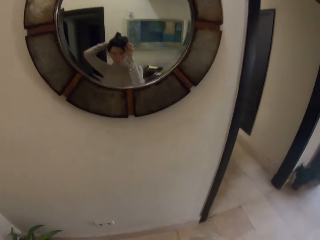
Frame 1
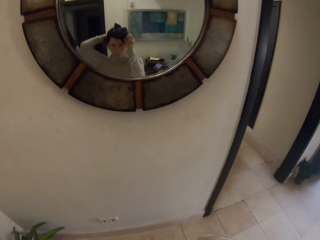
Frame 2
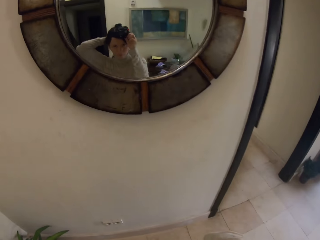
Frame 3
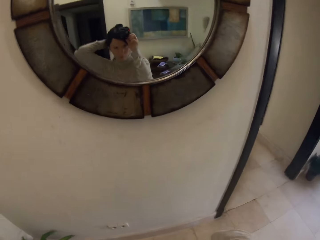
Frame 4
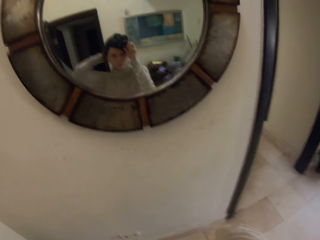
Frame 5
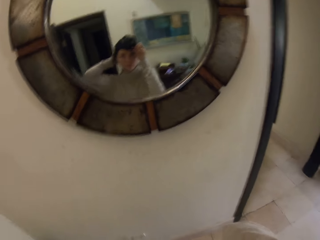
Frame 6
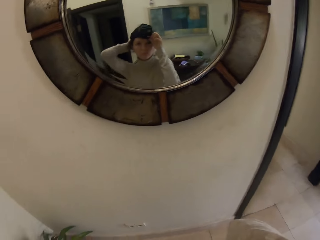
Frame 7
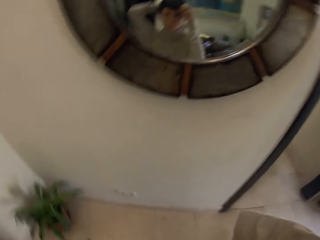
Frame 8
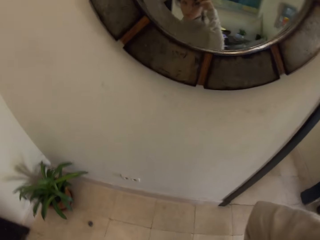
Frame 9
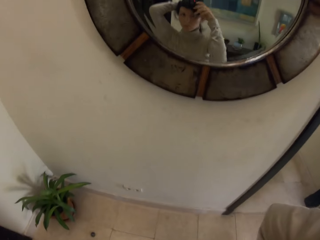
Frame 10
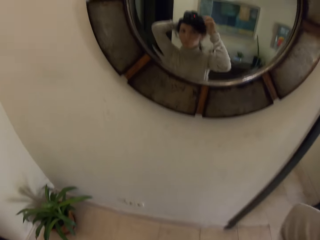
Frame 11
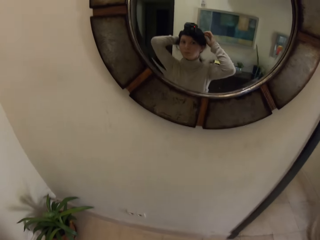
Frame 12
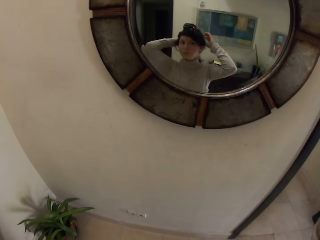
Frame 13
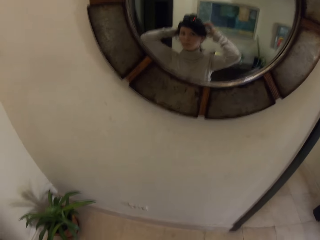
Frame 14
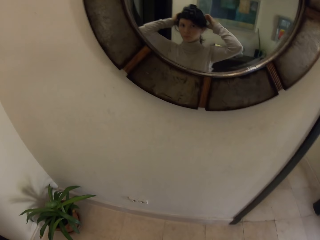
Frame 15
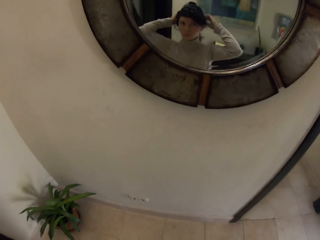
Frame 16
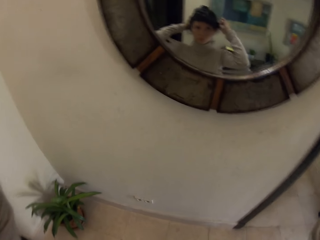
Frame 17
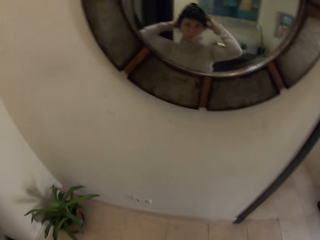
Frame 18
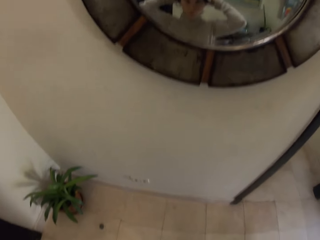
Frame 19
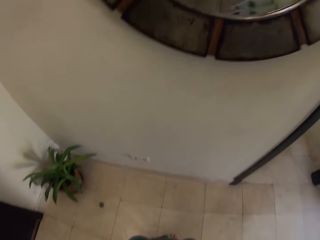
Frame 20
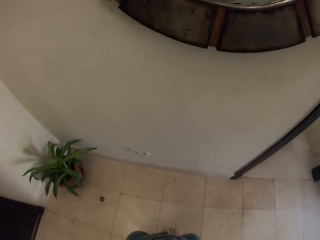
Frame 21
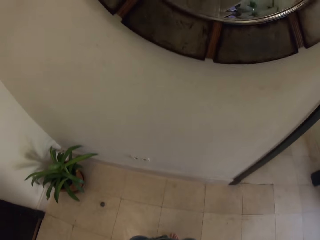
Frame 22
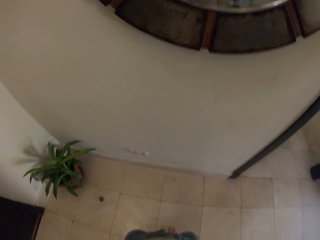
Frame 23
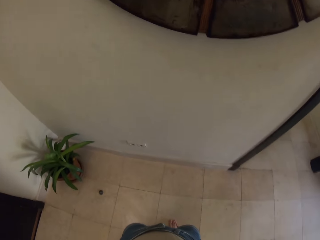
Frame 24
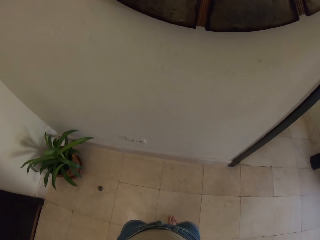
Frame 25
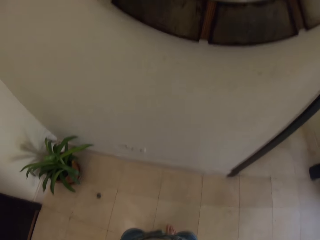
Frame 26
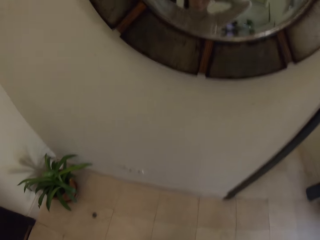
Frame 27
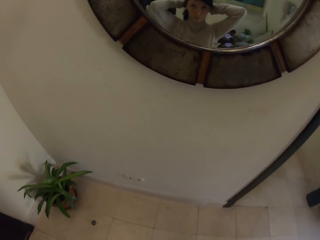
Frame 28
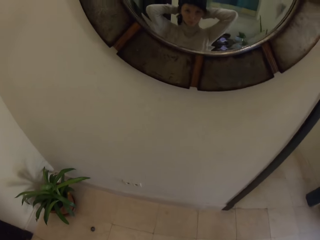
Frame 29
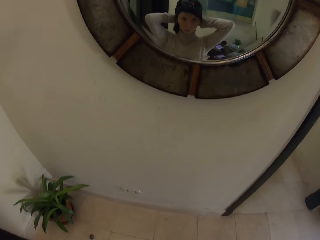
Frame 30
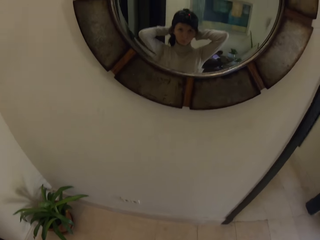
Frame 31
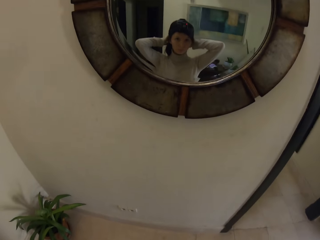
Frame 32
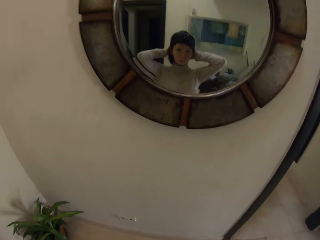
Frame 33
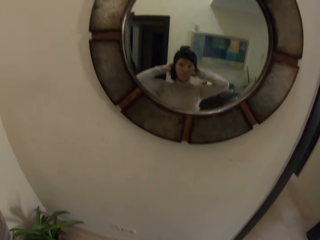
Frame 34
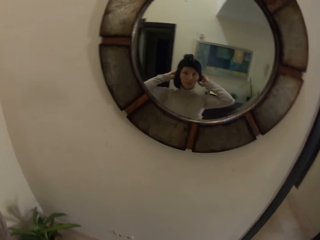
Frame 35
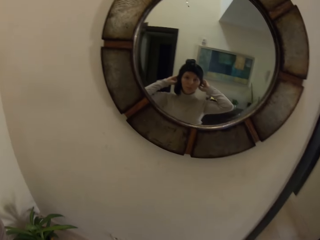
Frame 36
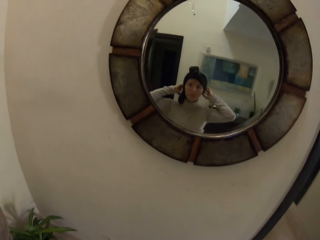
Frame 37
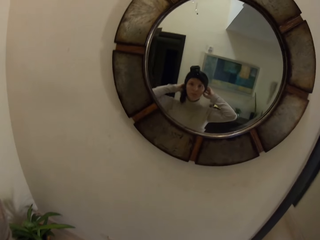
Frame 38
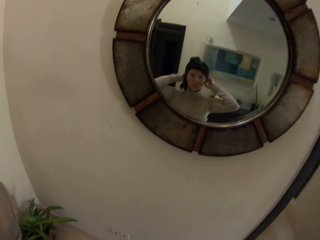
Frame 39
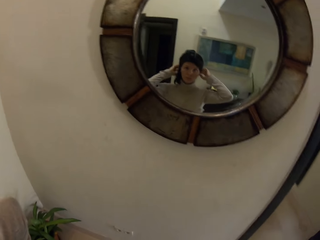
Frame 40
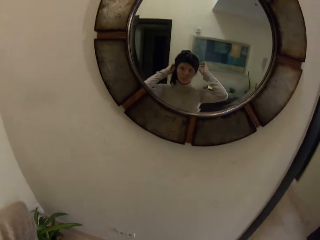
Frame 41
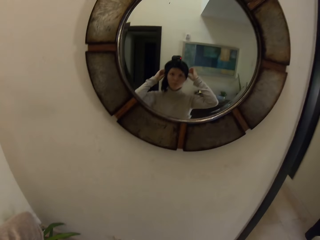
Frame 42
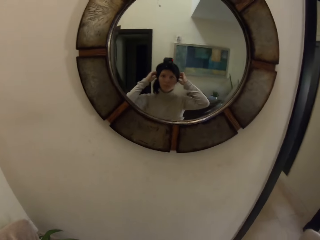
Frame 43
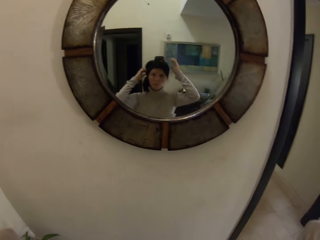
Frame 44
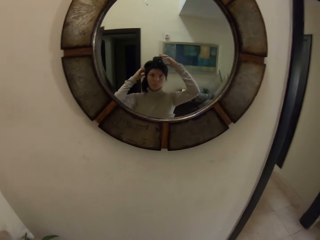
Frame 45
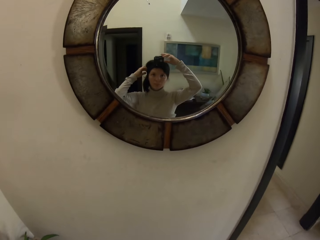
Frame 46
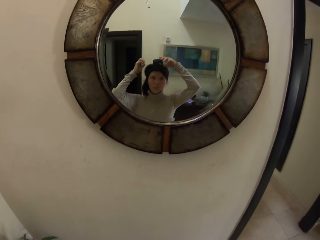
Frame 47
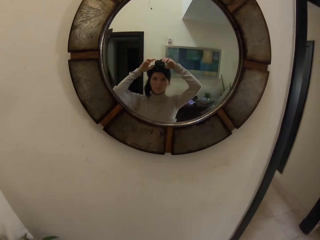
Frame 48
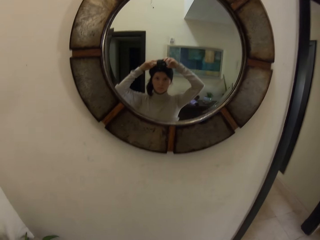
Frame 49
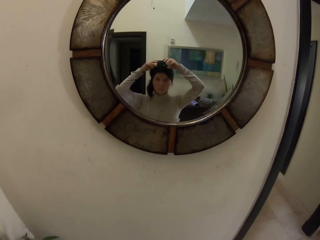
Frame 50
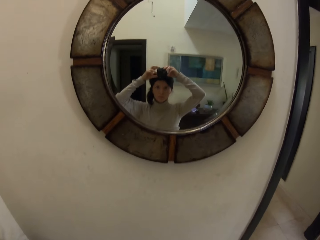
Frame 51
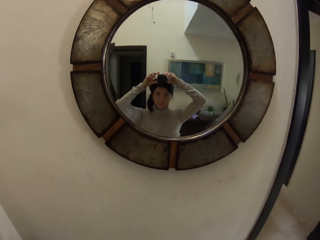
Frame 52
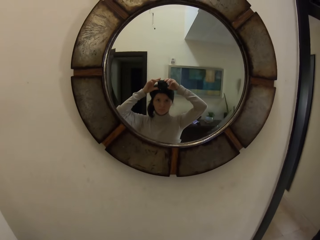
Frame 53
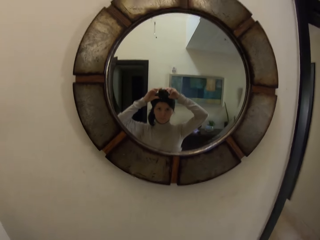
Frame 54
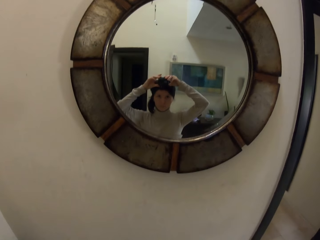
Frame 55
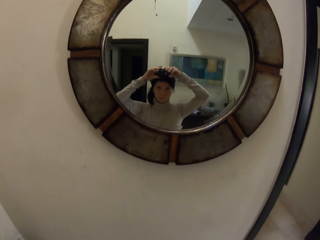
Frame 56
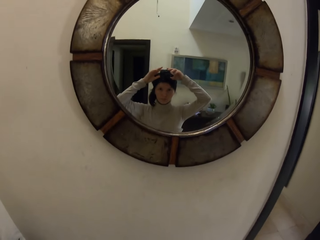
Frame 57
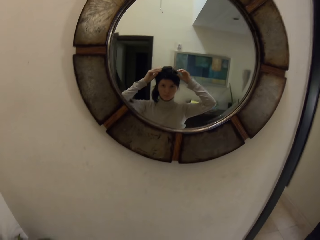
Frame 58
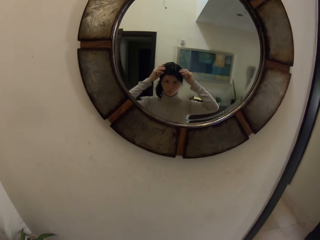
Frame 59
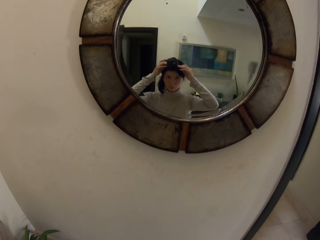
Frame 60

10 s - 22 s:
The camera wearer looks at herself at the mirror. She adjusts the camera helmet. She fixes the head cloth on her head.

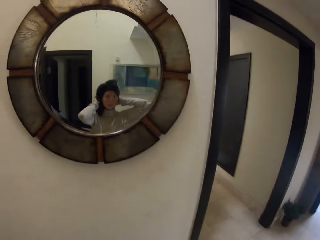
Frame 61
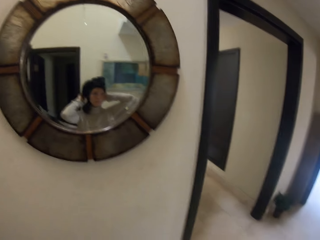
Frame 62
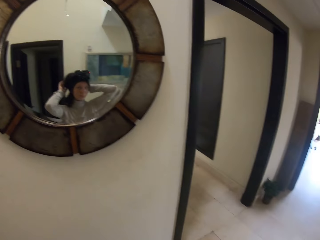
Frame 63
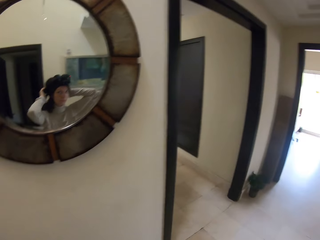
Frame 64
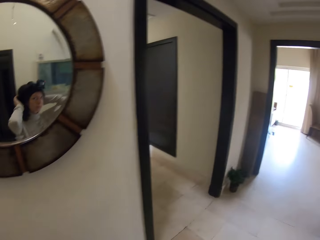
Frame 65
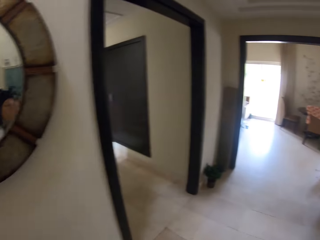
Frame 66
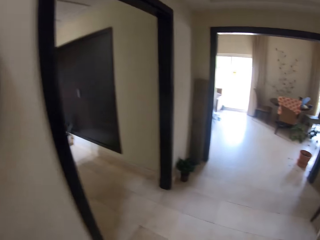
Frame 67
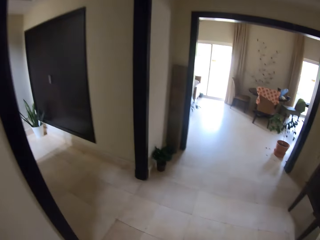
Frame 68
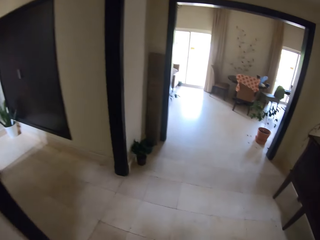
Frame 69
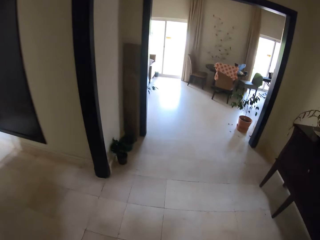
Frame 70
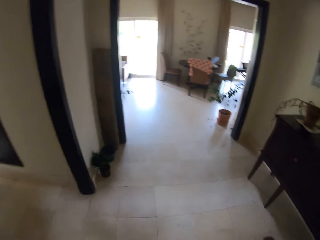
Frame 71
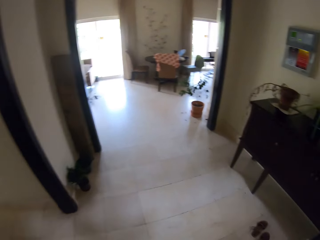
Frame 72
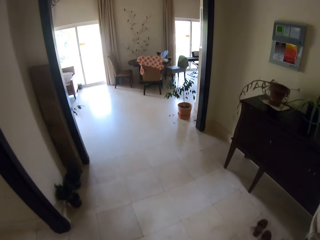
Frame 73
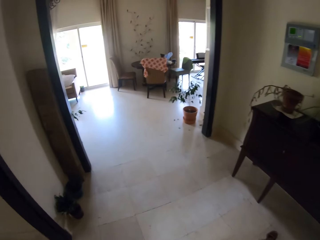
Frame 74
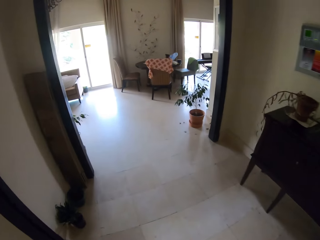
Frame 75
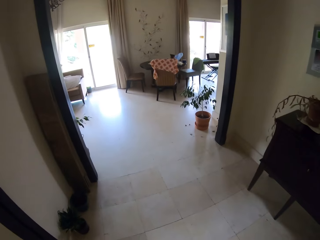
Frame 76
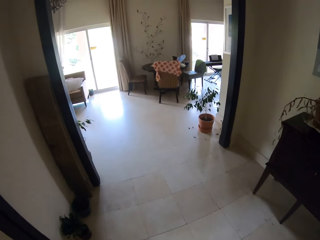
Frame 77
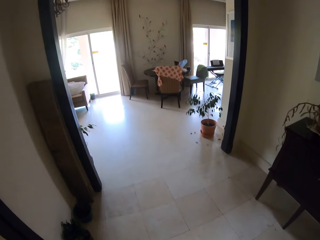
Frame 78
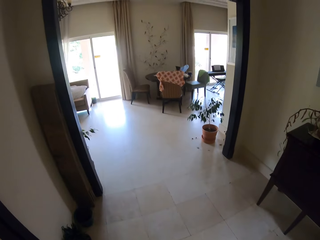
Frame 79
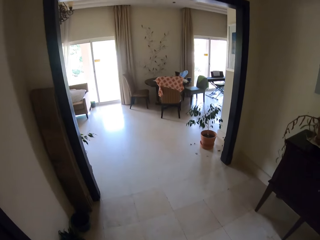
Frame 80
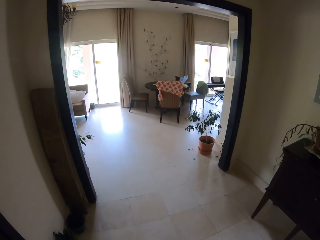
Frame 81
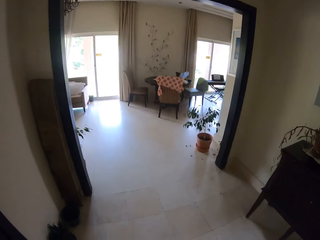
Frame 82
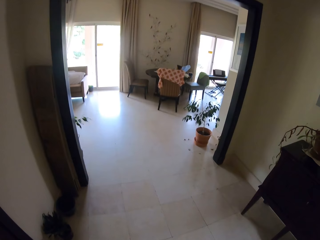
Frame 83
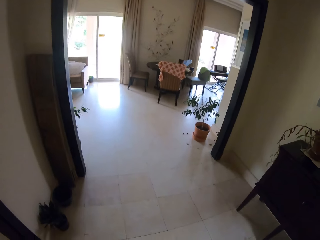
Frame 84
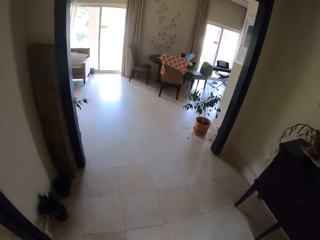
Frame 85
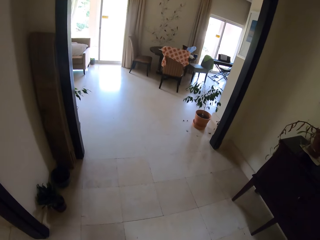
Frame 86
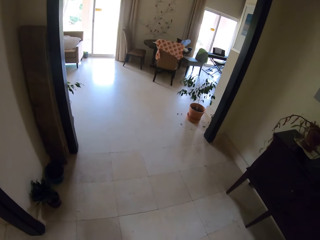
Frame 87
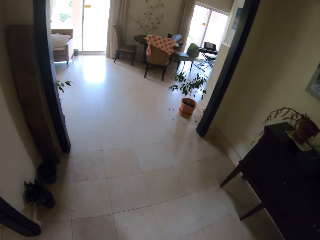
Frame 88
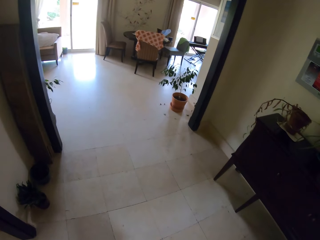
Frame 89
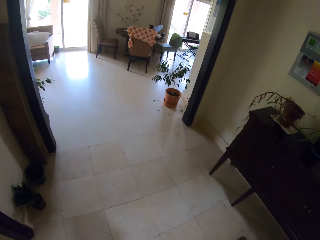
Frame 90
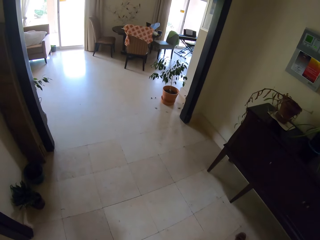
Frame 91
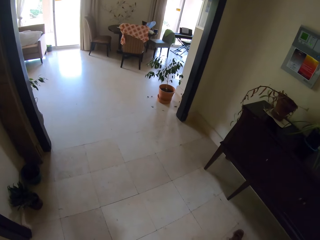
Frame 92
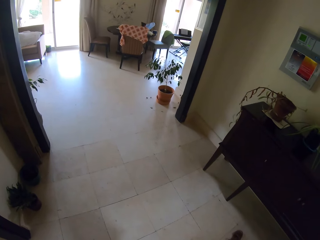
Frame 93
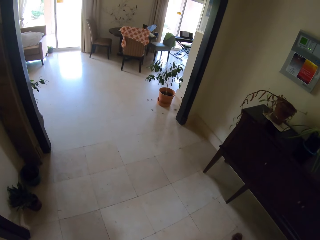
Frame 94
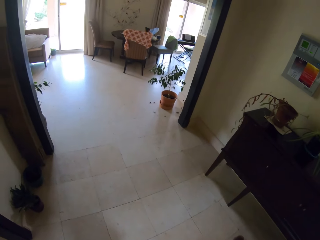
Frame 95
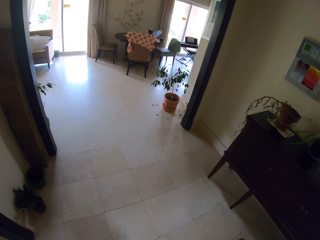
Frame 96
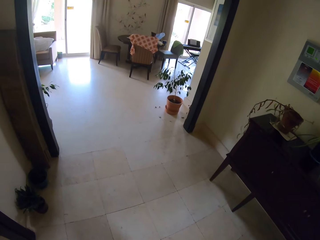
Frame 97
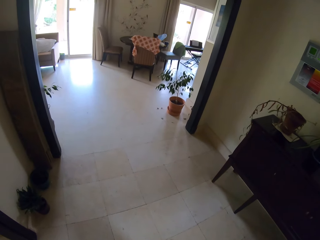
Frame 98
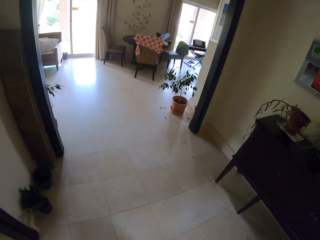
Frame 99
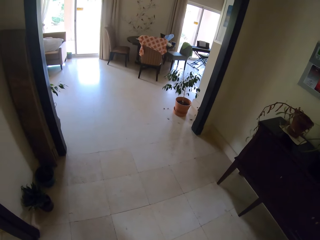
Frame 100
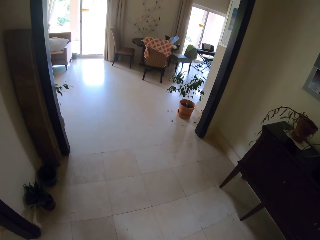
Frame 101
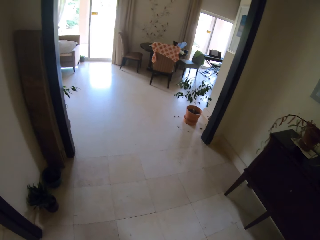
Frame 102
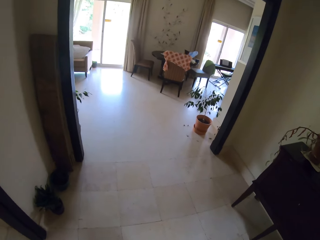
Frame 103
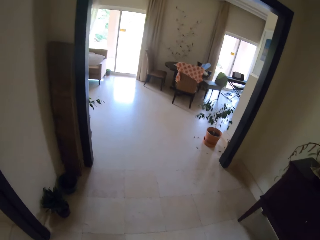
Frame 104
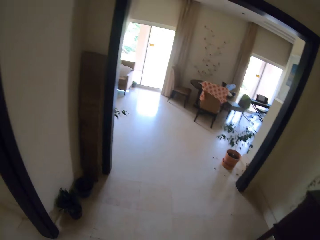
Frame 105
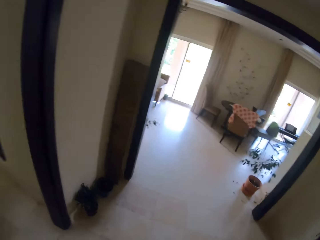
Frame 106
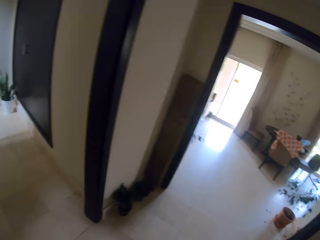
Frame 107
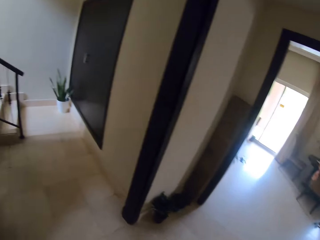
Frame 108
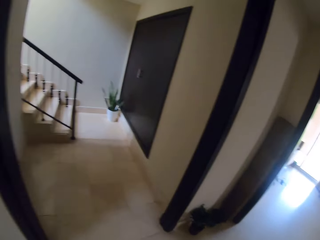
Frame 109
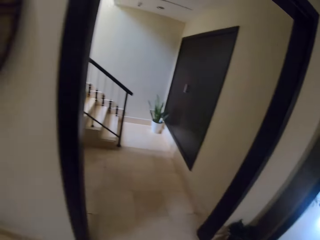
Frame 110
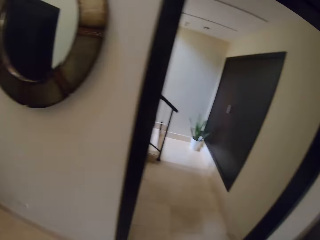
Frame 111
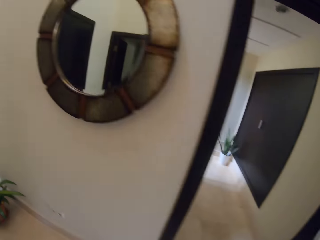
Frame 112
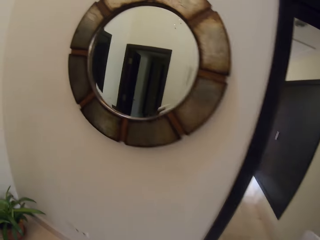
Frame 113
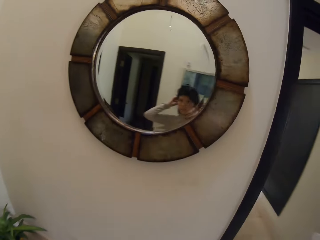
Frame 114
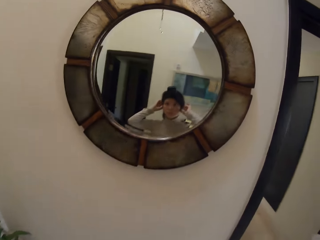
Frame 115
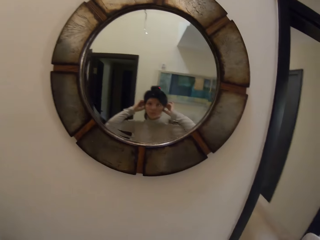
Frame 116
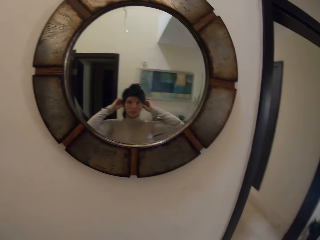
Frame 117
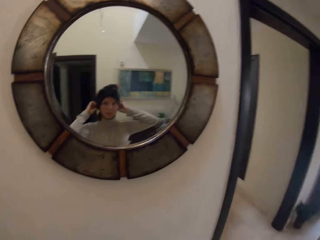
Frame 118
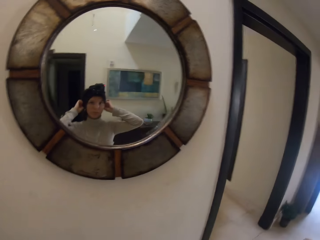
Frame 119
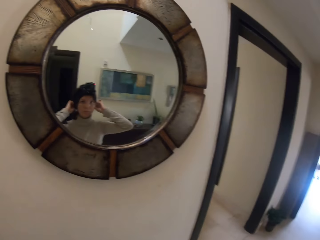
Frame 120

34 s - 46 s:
The camera wearer stands.
